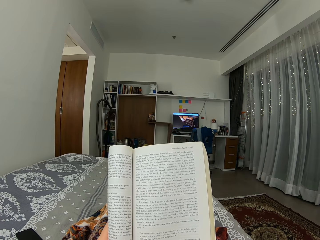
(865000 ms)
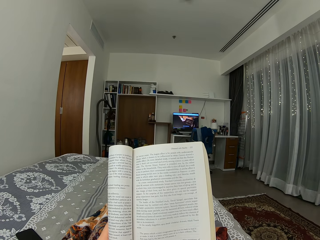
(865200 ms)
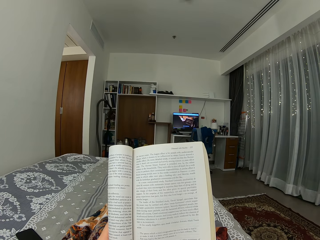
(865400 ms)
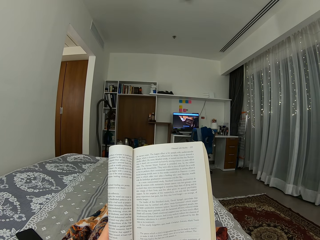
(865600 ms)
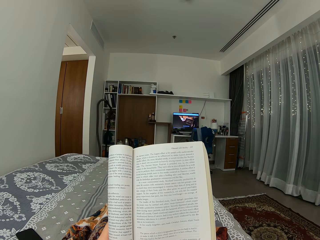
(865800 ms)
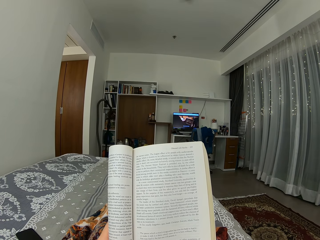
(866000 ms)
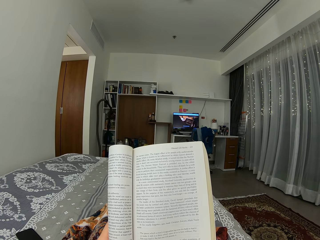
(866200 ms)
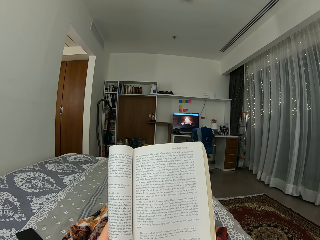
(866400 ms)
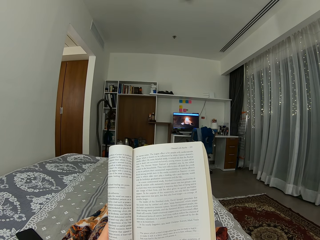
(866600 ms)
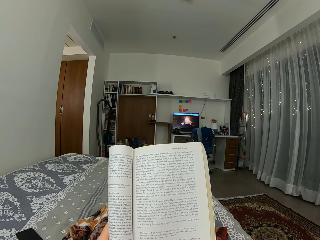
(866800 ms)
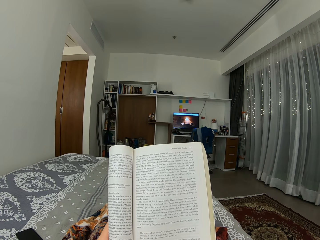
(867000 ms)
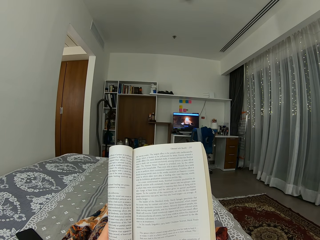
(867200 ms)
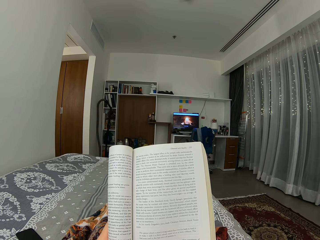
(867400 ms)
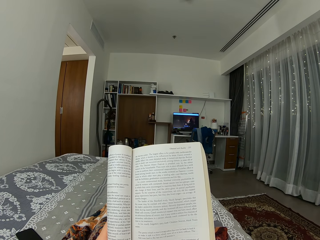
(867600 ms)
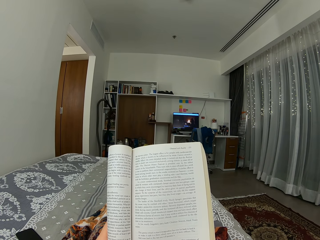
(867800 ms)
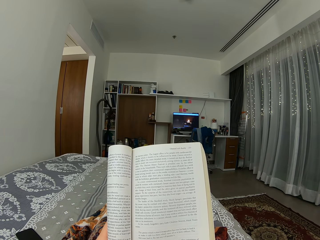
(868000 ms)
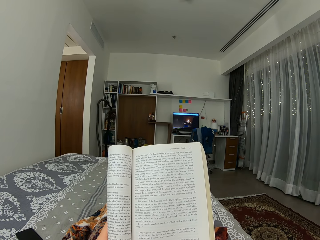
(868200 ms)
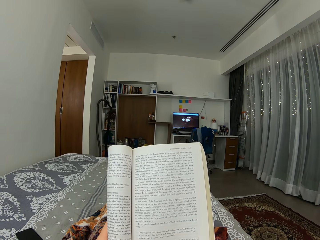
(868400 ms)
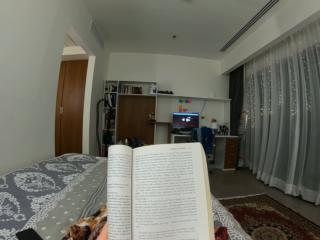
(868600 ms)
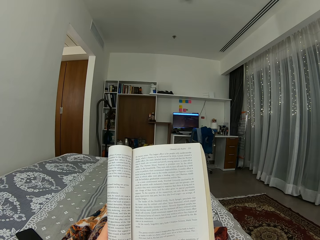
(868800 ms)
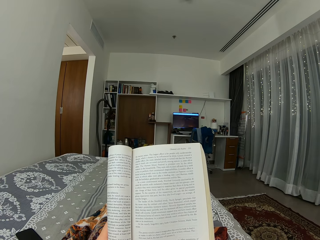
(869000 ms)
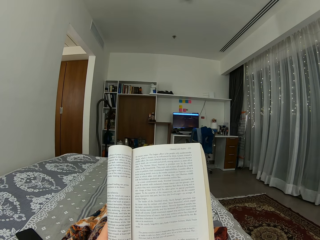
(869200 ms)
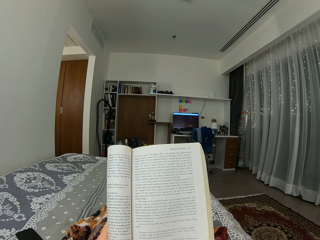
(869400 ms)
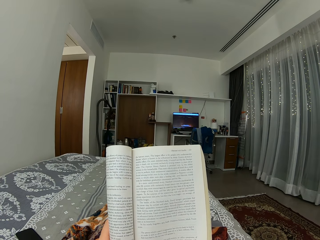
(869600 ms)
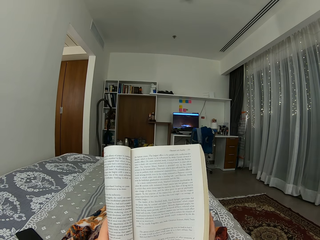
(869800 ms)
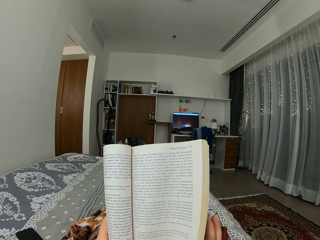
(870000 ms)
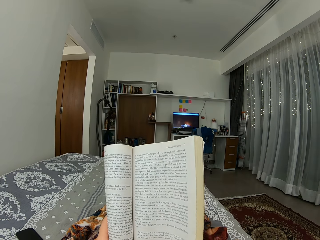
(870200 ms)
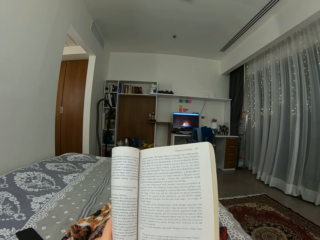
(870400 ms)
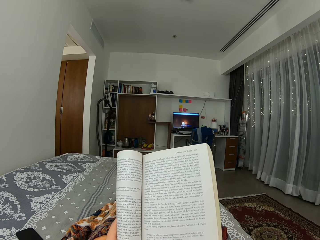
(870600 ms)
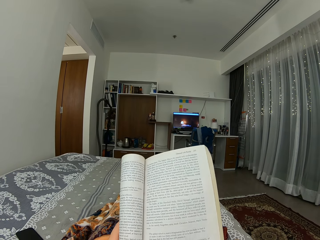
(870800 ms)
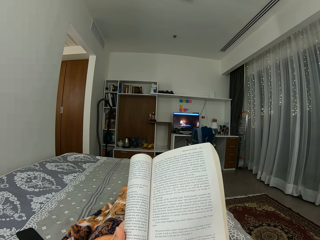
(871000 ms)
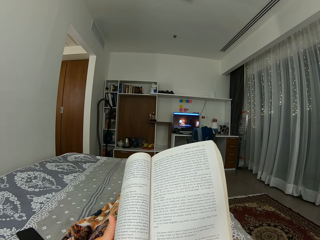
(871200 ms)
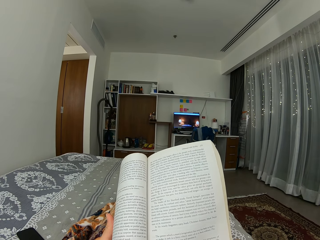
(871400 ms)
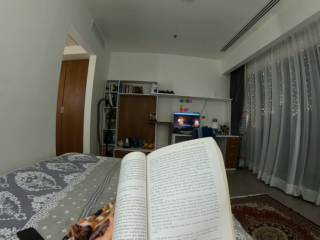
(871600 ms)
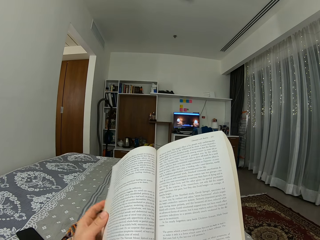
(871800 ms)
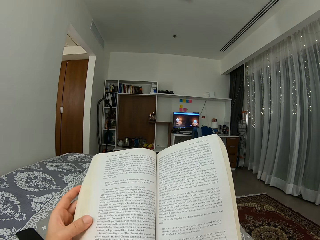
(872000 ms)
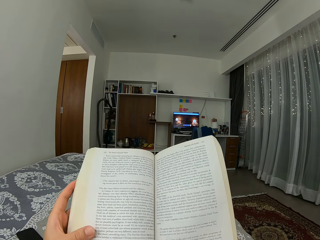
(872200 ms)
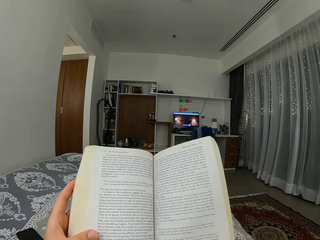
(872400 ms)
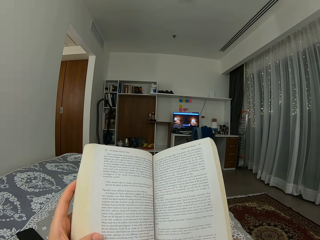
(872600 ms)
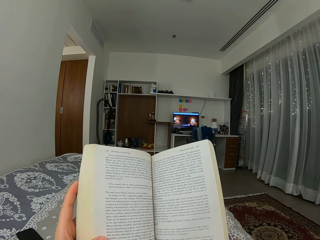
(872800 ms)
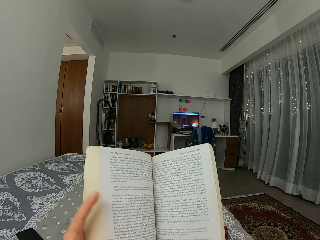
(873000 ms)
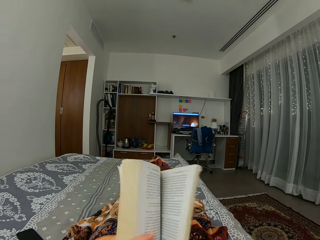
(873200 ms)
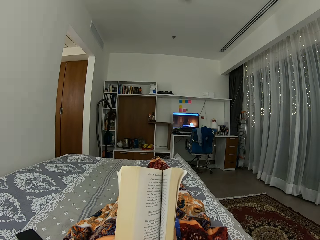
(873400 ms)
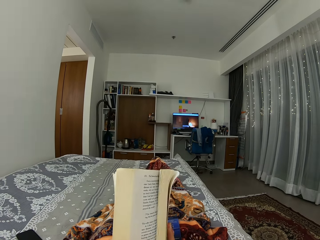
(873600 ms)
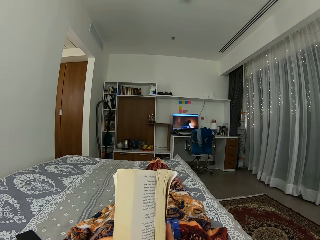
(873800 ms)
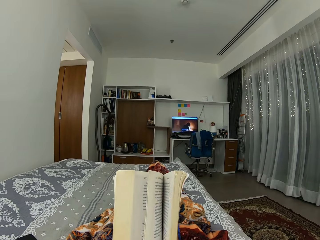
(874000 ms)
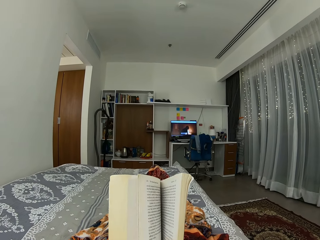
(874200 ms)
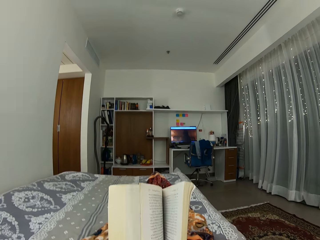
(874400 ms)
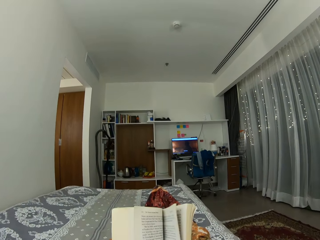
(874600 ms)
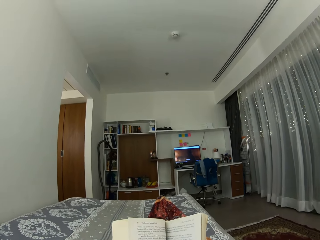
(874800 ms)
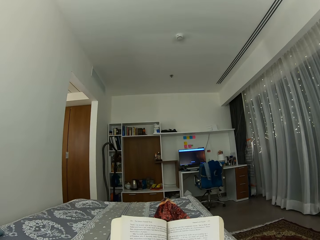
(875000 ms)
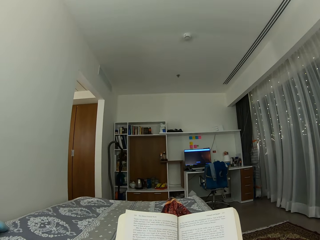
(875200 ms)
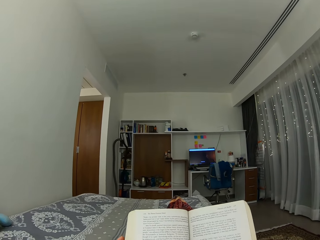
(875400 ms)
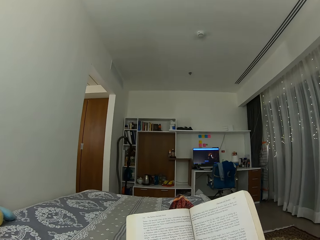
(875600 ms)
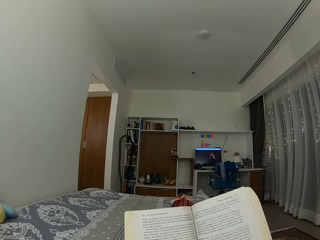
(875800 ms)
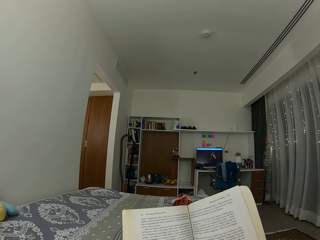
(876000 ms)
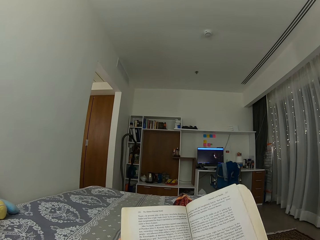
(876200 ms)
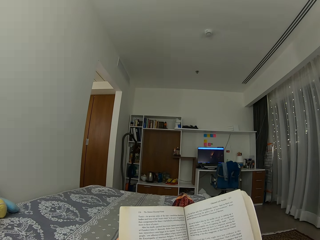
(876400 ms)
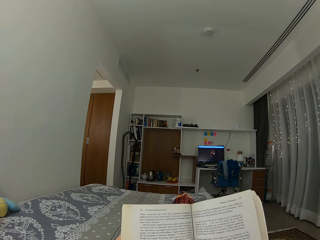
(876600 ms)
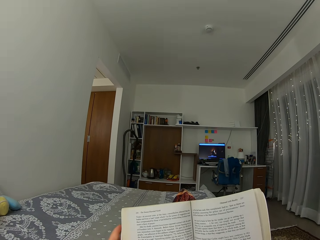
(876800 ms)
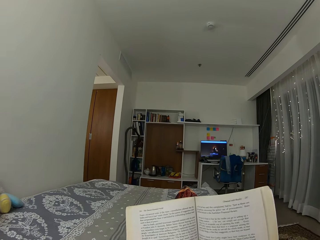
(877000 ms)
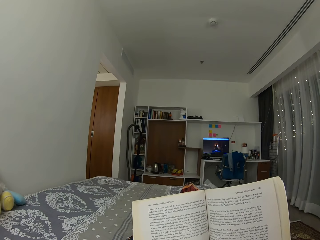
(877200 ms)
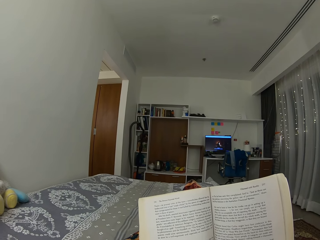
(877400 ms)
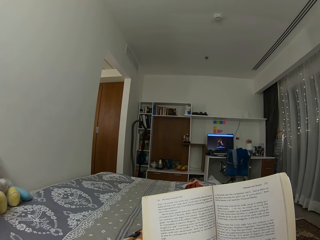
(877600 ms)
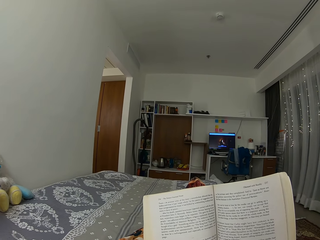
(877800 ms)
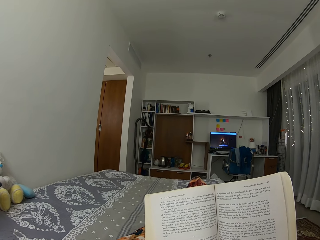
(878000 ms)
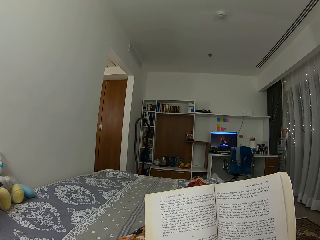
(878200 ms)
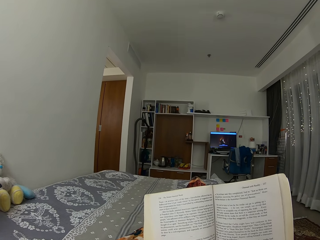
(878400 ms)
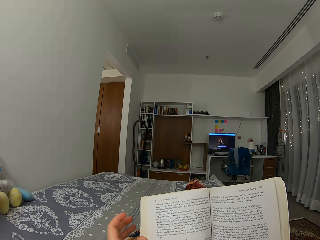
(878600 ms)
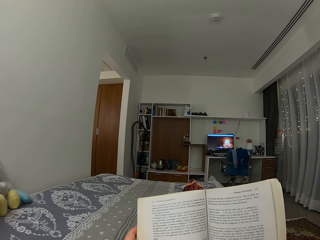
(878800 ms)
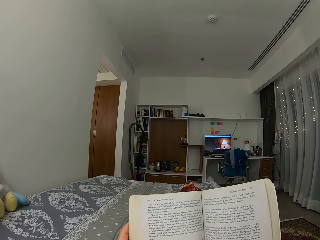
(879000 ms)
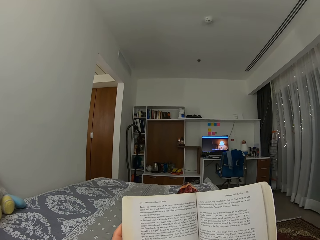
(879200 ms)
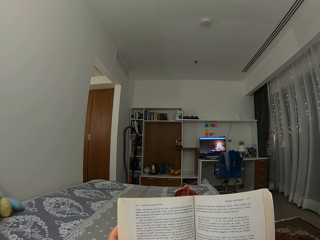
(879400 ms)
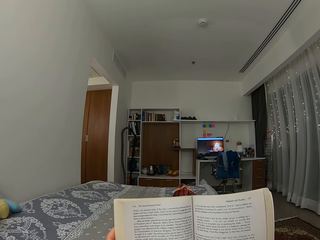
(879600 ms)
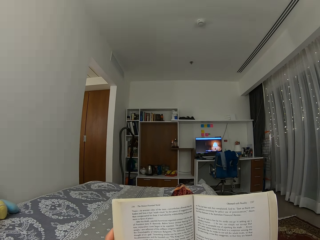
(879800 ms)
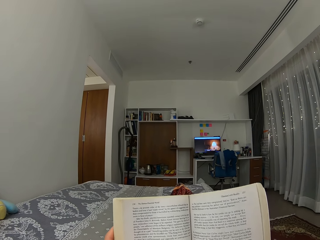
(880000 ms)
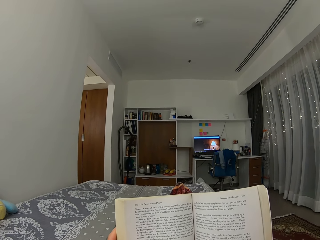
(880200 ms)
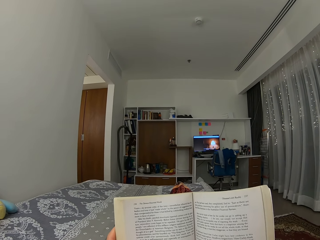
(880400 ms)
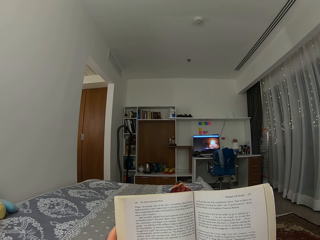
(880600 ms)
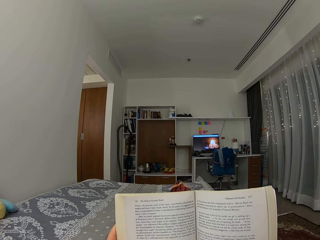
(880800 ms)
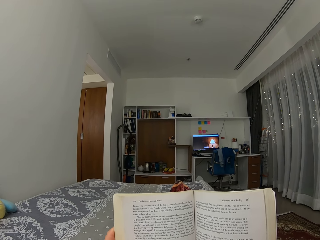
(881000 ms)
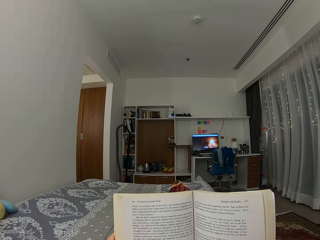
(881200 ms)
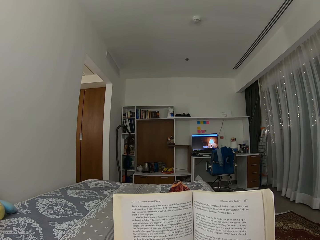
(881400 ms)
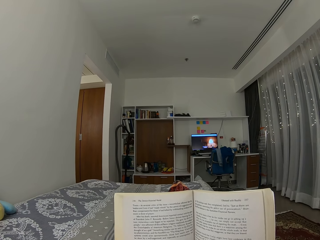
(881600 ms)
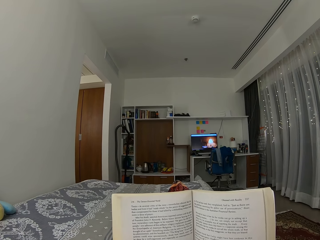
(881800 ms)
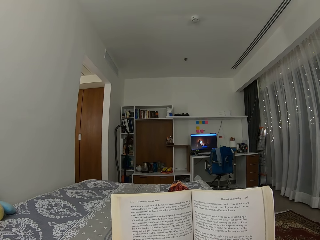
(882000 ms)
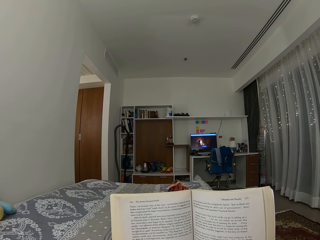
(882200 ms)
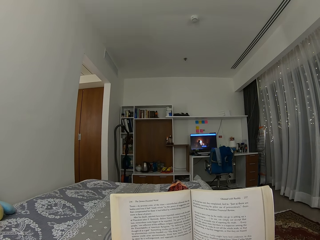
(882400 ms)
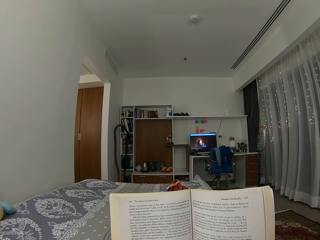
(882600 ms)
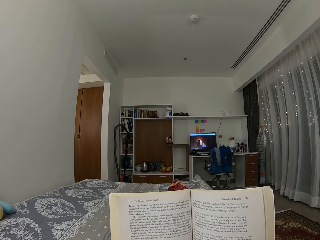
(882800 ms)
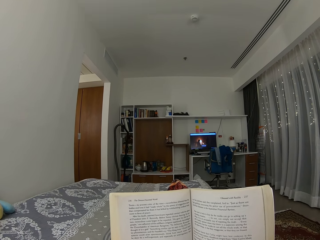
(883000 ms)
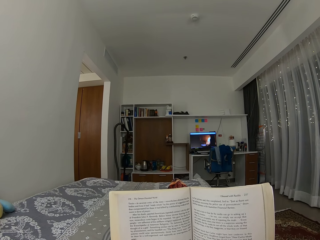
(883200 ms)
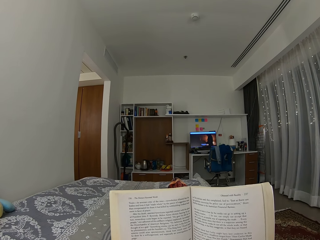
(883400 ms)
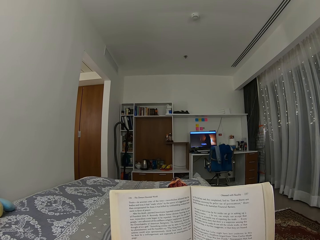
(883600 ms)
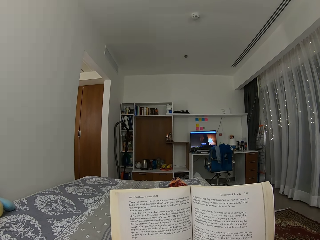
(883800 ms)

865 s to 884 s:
The camera wearer moves the book. They unfold the book. They open the page of the book. They read the book. They move the hand. They move the hand again.

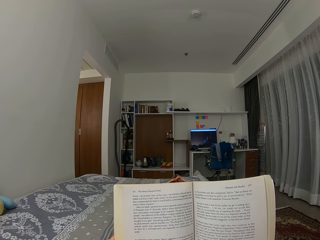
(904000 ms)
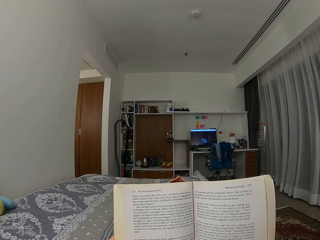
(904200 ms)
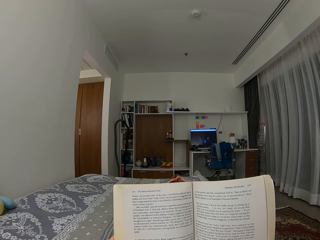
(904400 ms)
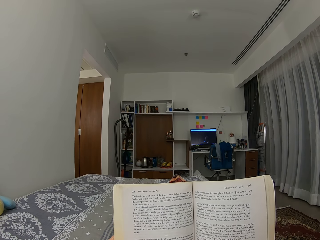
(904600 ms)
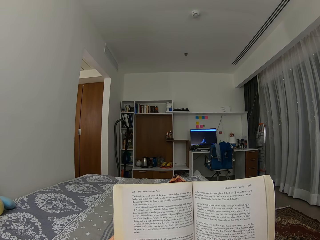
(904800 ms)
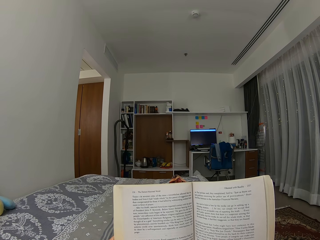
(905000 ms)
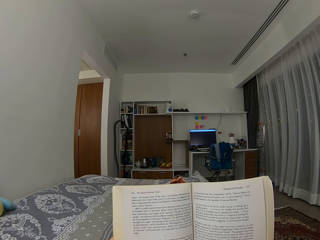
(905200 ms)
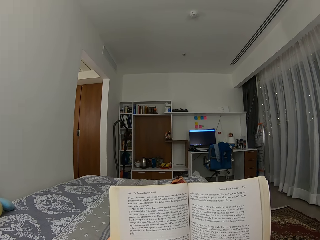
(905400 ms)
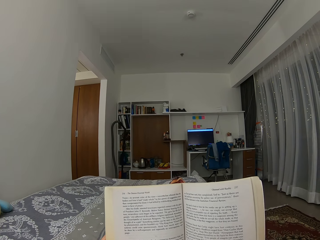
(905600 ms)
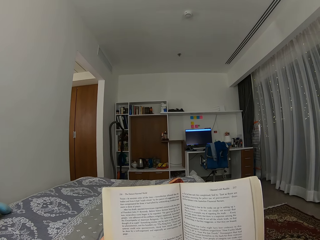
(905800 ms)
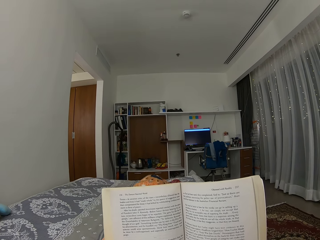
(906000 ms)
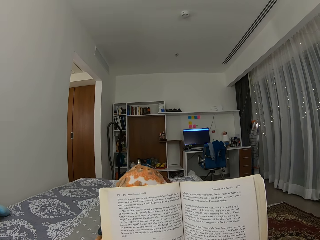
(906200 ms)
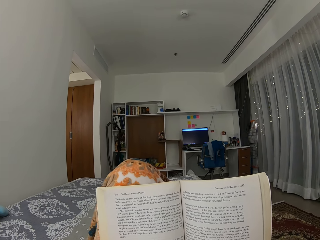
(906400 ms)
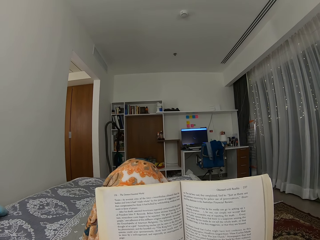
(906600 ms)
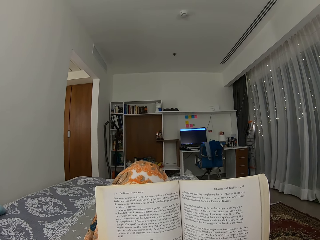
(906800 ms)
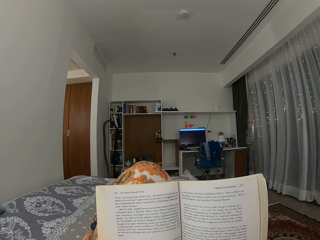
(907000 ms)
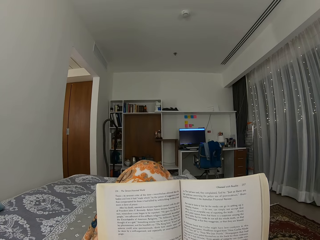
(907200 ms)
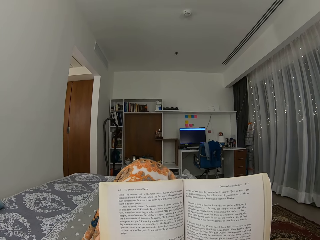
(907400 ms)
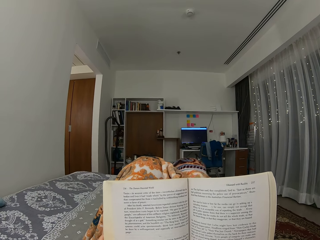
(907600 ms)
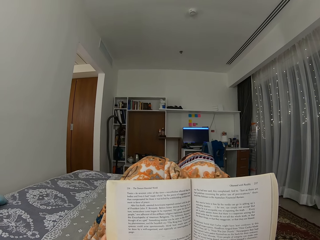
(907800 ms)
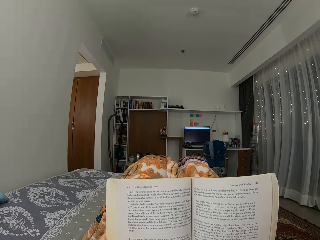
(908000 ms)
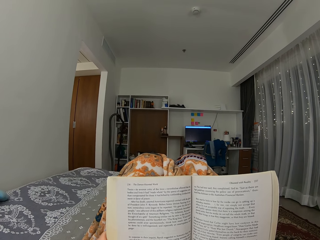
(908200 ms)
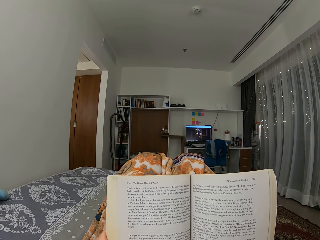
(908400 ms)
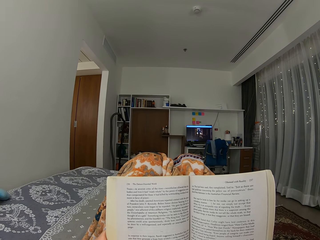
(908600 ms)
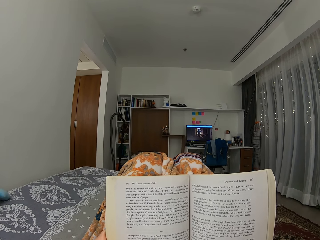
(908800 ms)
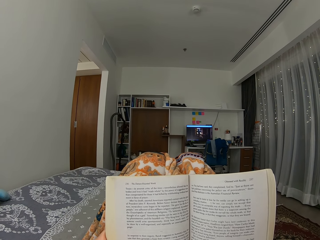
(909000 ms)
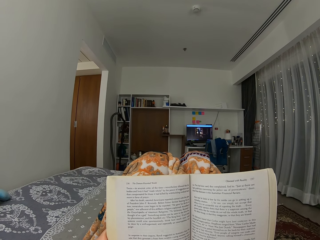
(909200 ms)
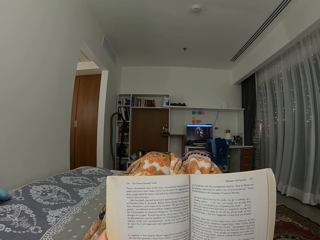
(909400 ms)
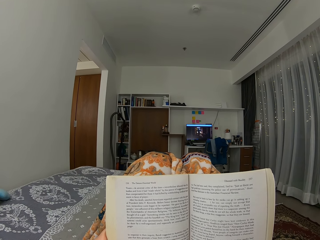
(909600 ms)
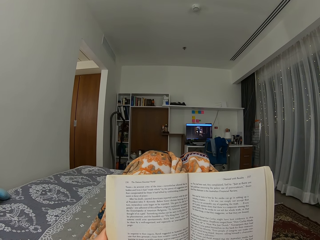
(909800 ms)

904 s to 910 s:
The camera wearer moves the leg. They raise the knees. They move the leg again.
